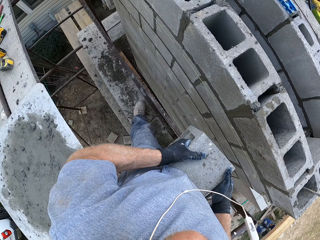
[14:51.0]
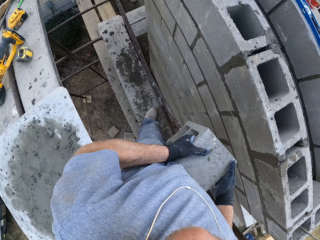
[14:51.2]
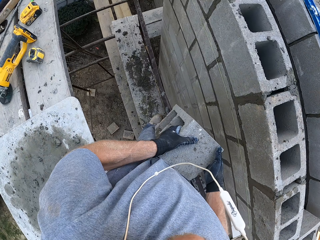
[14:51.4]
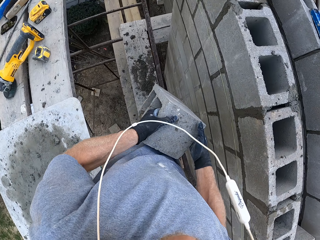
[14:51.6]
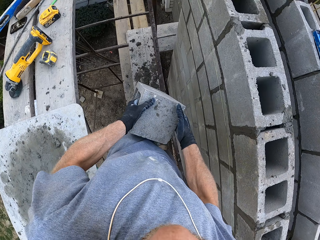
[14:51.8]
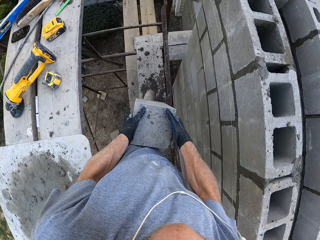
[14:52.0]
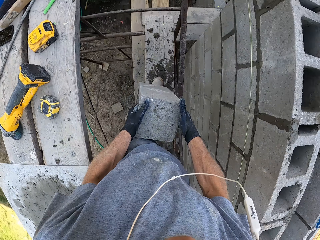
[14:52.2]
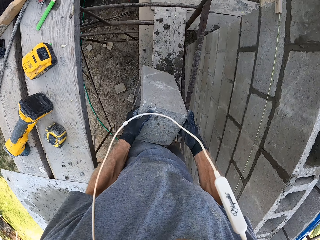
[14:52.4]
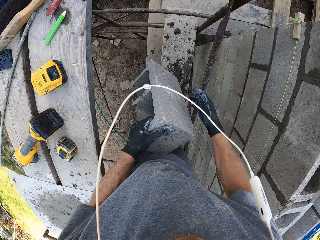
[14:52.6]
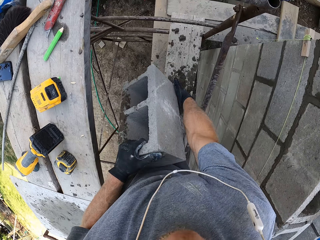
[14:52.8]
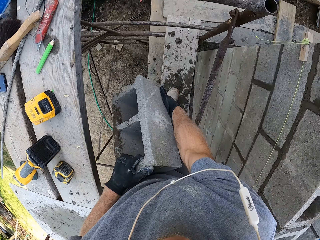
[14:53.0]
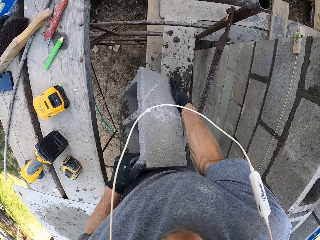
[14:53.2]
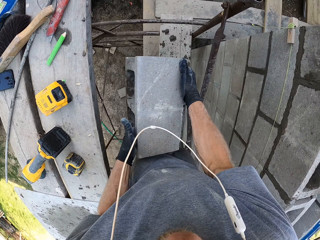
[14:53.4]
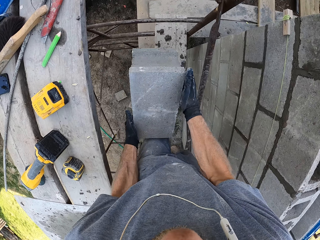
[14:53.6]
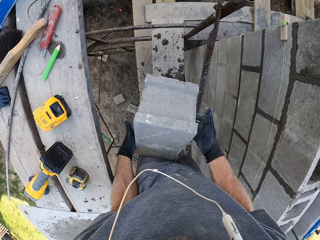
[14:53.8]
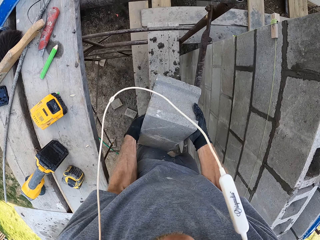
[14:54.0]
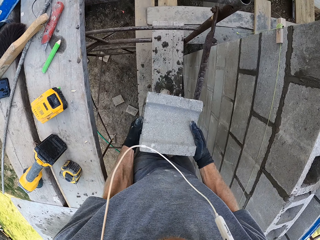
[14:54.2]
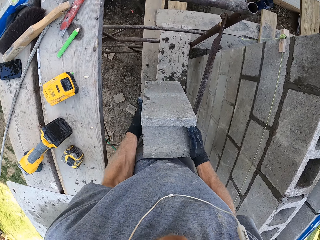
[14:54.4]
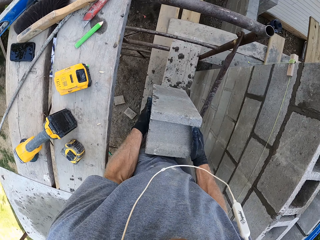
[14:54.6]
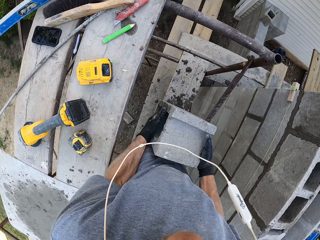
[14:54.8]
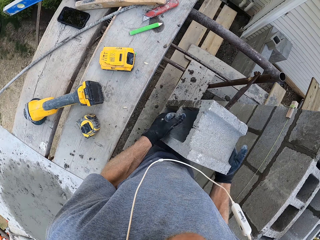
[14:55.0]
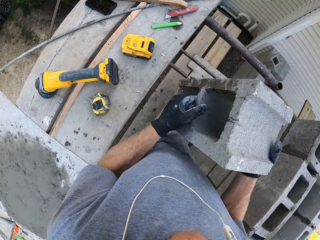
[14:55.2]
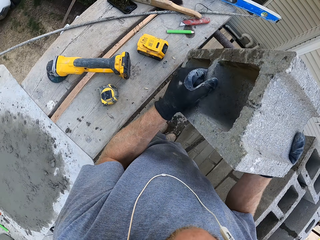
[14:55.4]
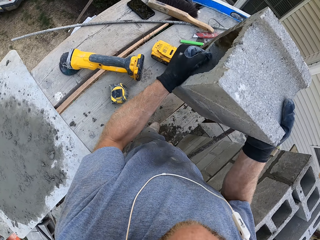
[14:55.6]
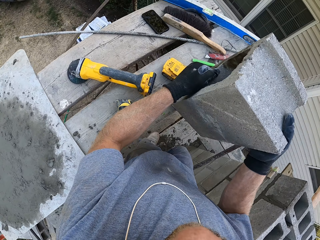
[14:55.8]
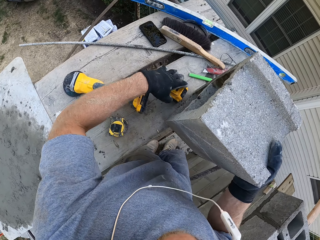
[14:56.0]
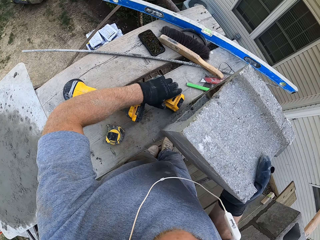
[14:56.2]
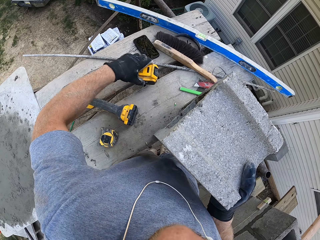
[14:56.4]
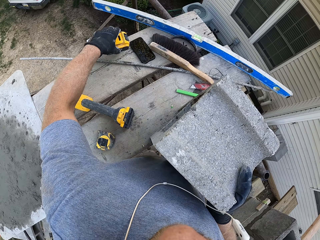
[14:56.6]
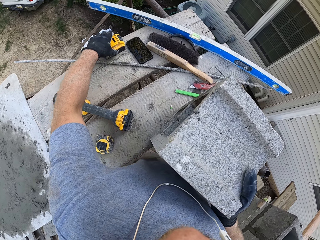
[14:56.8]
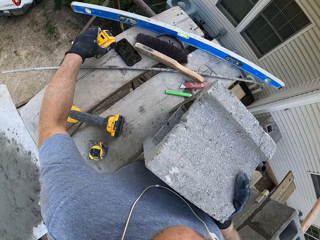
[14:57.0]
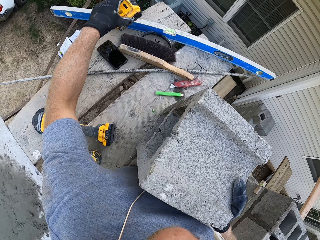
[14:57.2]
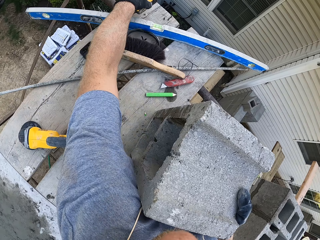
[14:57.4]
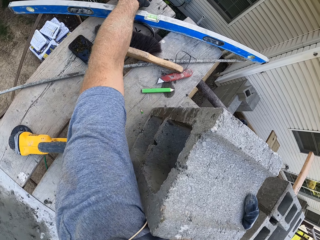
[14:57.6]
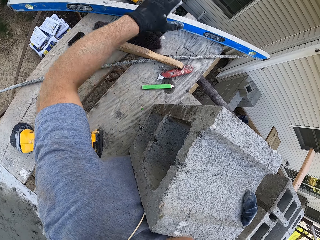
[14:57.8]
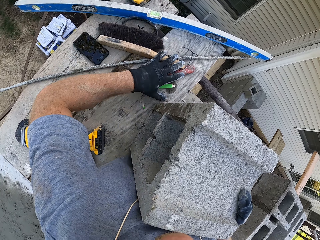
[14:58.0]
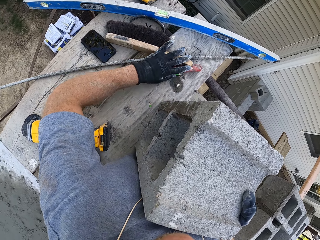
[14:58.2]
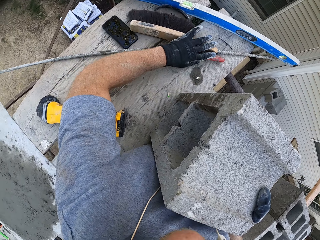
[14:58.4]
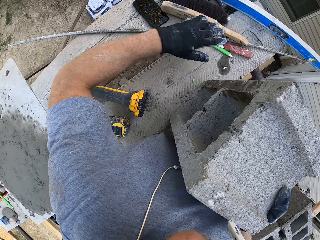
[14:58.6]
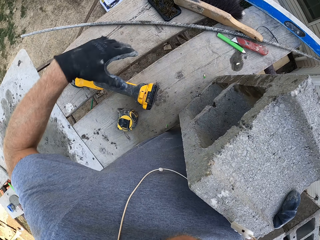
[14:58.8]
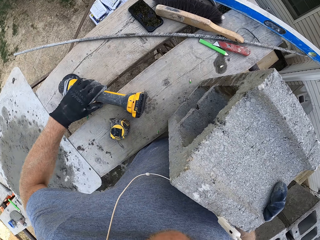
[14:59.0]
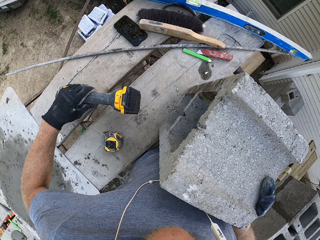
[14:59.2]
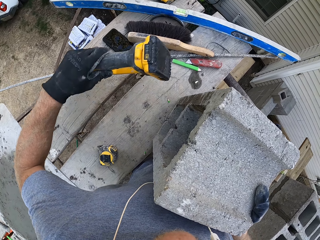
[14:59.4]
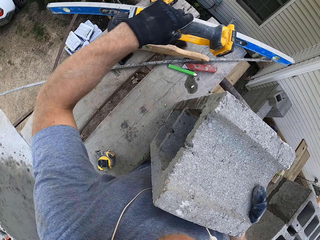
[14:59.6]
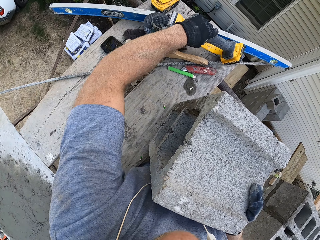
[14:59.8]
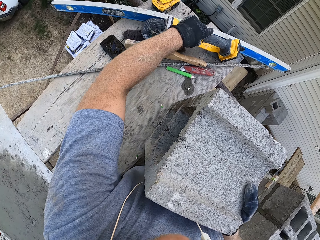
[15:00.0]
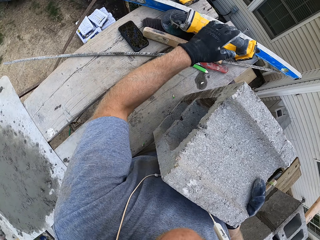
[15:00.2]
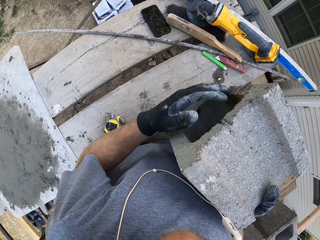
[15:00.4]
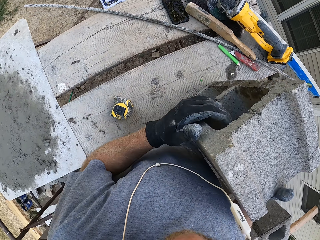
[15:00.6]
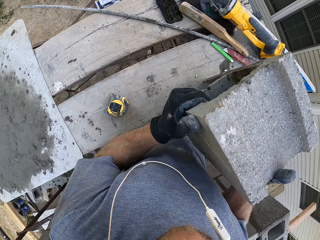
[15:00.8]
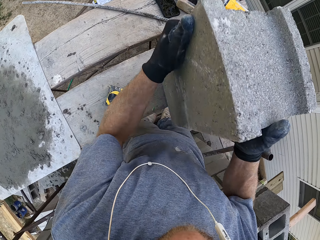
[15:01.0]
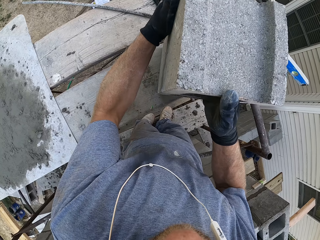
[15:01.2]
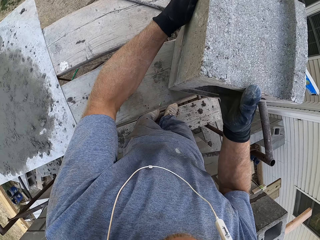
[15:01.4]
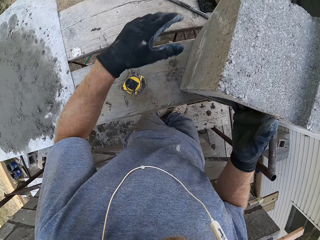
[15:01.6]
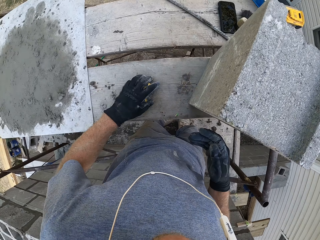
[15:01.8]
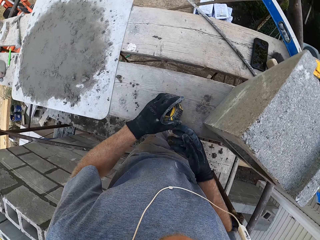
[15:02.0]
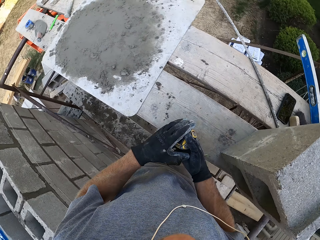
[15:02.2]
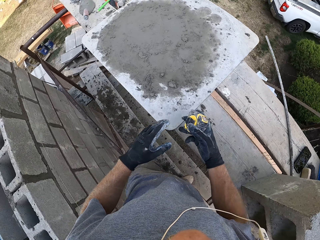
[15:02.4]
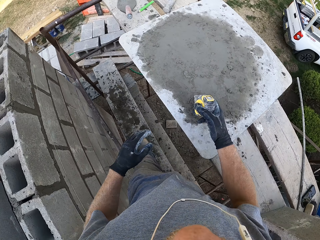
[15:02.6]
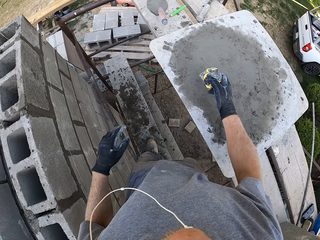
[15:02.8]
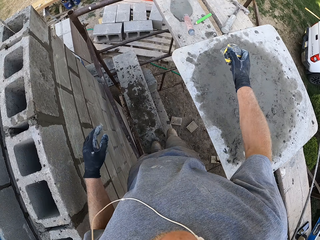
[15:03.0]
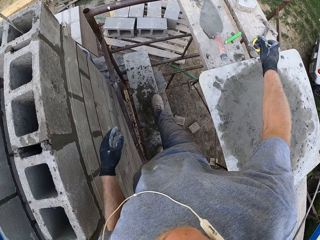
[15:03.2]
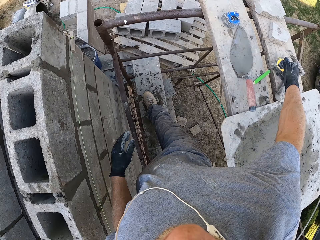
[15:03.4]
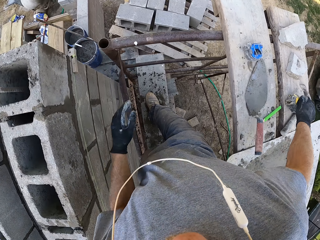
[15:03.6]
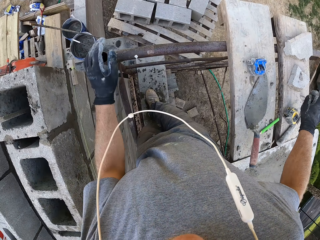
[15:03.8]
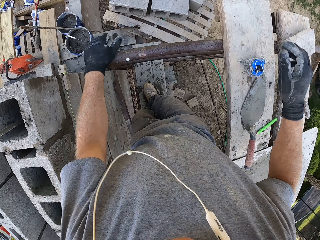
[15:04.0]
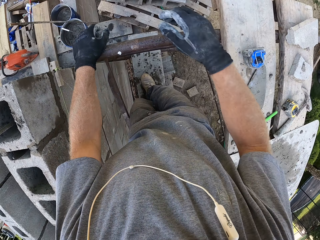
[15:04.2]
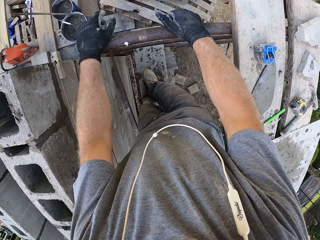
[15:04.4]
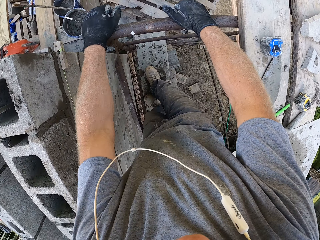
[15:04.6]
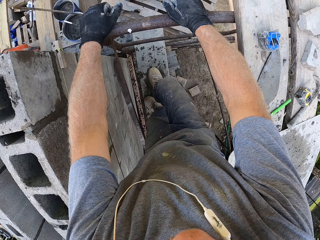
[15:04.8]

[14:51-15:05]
The camera wearer puts down the block on the scaffolding toe board. They move something on the scaffolding toe board. They move a grinder on the scaffolding toe board. They move the block on the scaffolding toe board. They pick up a tape measure. They put the tape measure on the scaffolding toe board.

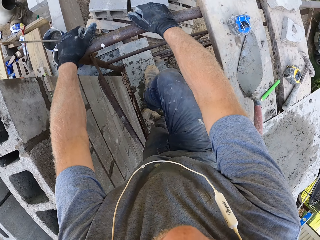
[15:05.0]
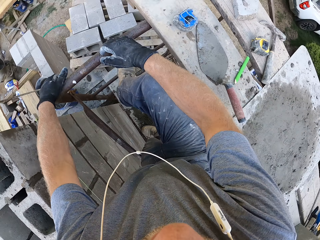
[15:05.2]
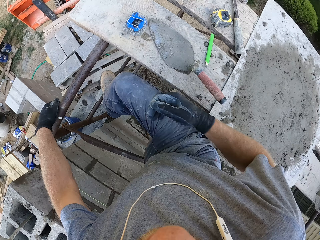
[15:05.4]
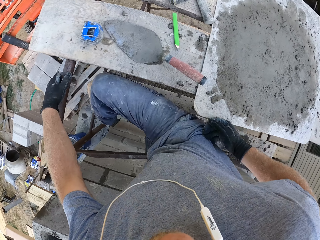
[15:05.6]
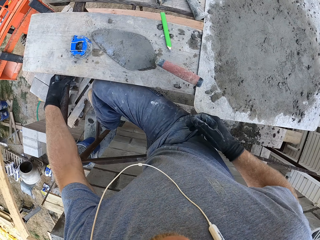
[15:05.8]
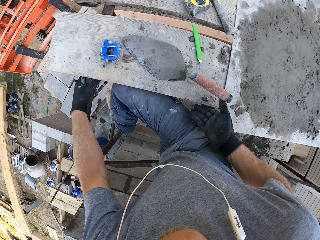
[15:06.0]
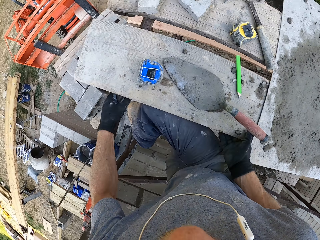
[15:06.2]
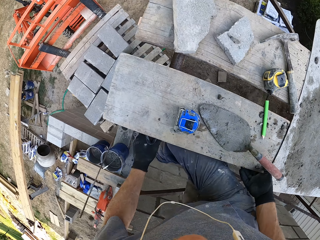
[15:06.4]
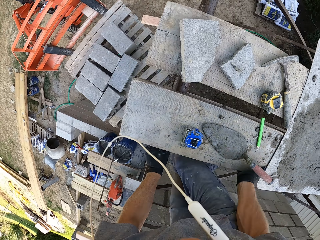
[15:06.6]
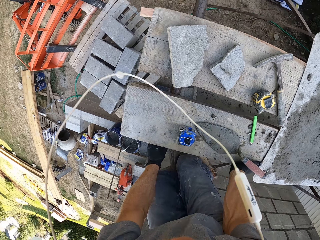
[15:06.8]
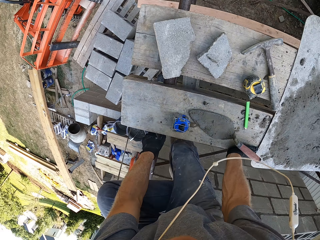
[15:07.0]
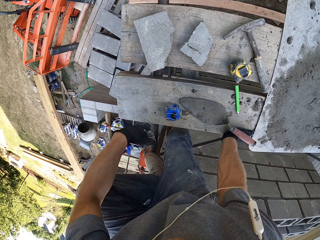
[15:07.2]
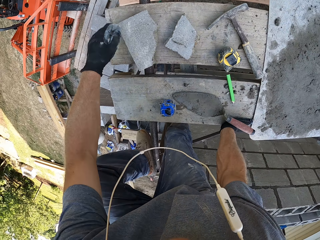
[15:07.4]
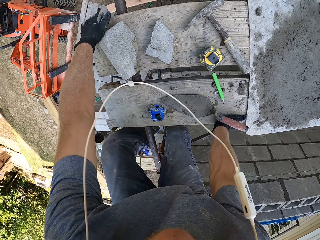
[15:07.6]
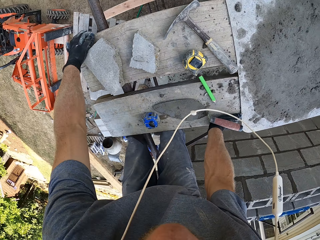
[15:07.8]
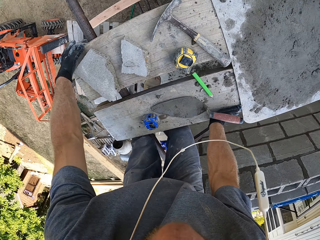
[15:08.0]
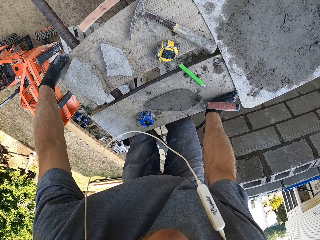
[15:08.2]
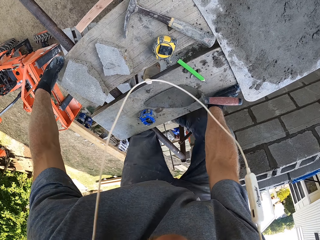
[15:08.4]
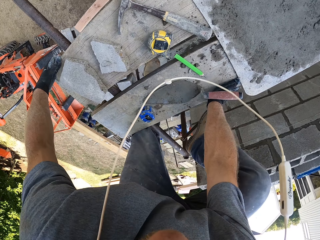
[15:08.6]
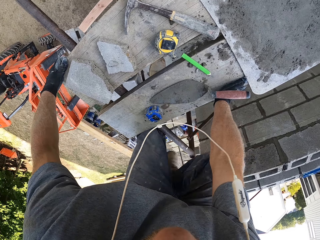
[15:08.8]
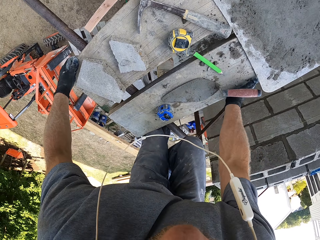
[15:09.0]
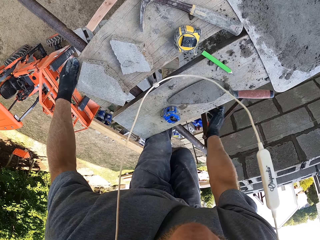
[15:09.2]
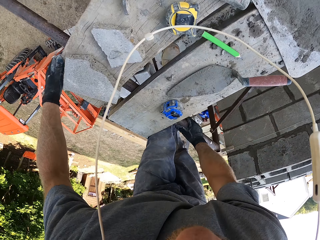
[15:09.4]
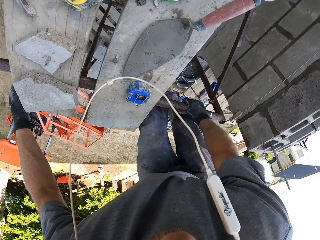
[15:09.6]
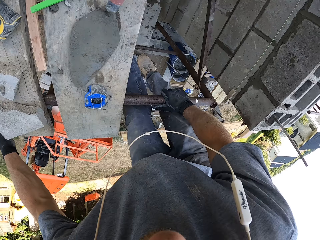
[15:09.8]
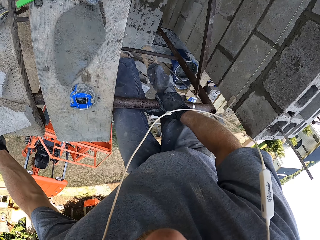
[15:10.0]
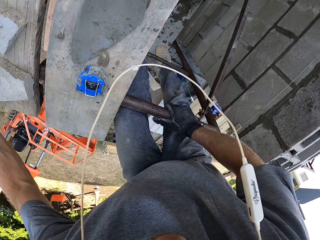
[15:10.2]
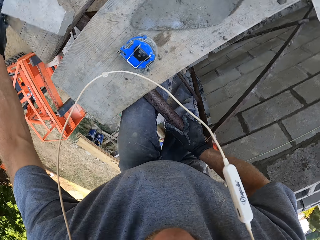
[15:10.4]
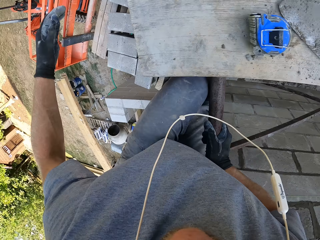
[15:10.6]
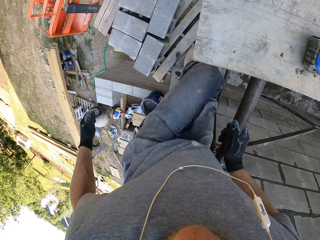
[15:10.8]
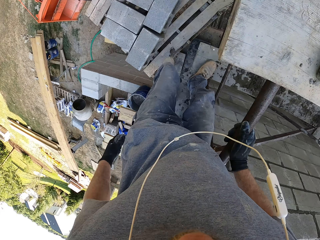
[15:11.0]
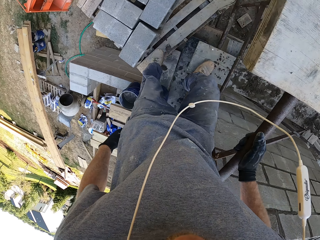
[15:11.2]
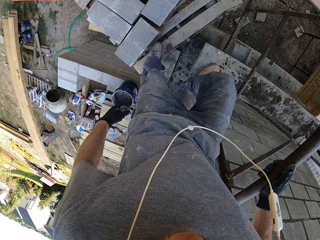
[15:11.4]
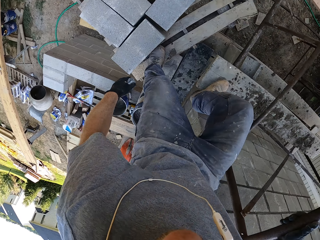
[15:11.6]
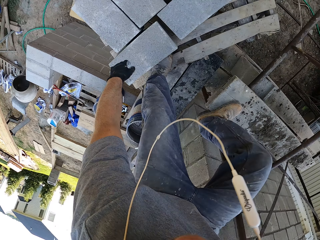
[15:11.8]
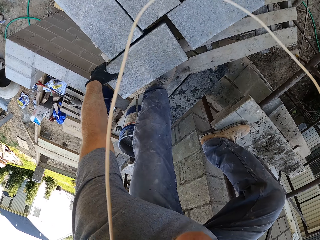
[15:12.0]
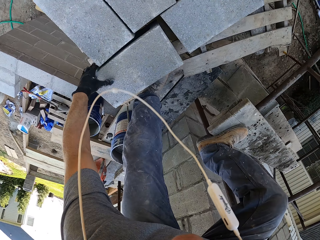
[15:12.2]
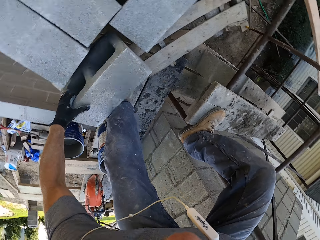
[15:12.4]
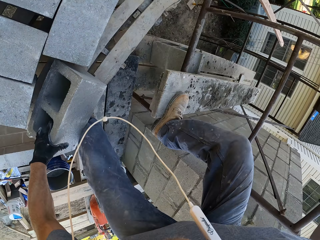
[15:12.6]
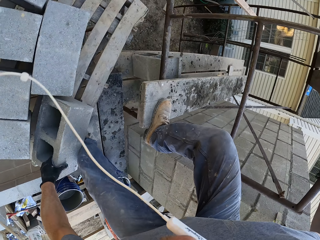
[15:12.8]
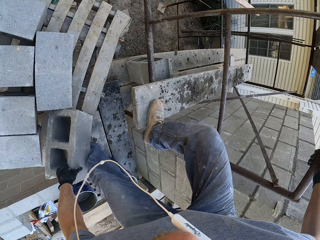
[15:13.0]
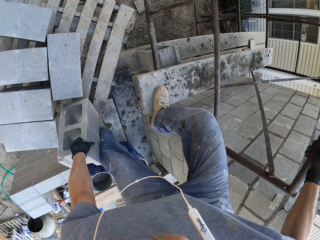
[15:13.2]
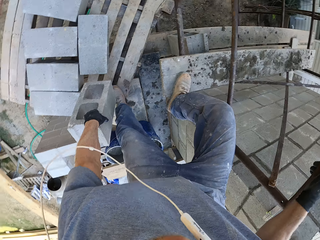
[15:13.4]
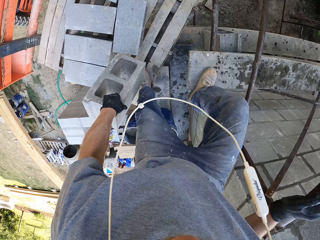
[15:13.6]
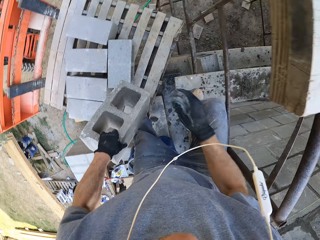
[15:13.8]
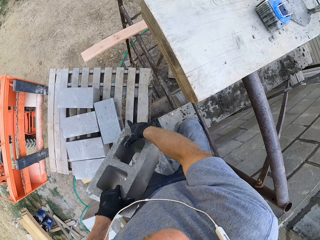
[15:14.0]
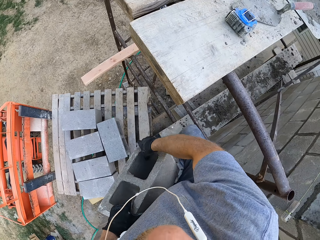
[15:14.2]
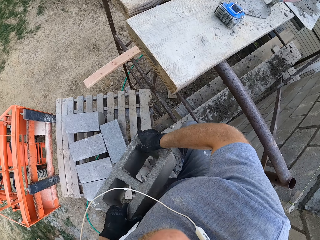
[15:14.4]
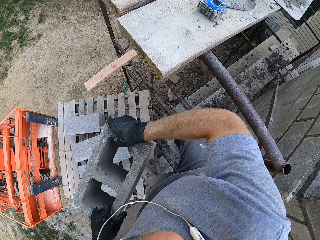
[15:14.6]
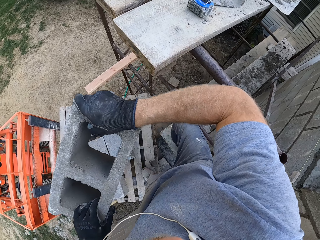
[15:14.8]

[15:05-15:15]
The camera wearer climbs down the scaffolding. They climb up. They pick up a block.
